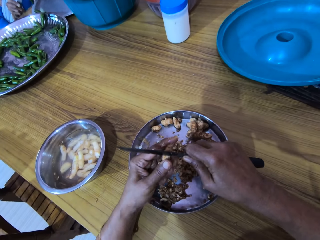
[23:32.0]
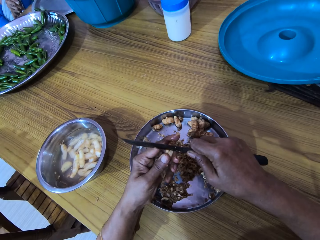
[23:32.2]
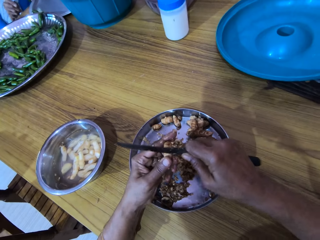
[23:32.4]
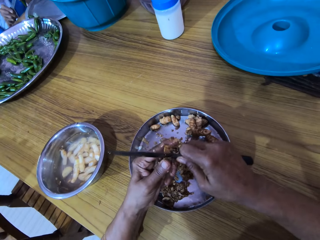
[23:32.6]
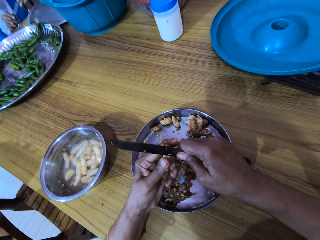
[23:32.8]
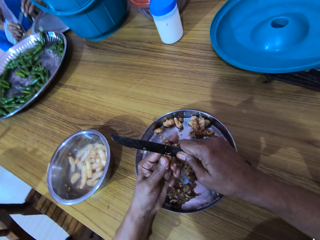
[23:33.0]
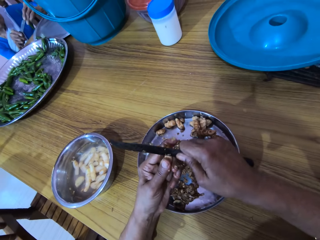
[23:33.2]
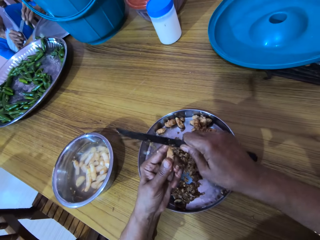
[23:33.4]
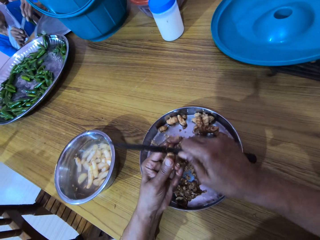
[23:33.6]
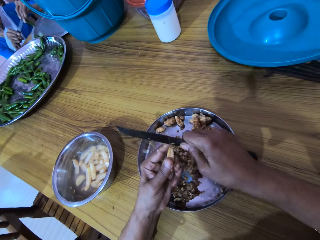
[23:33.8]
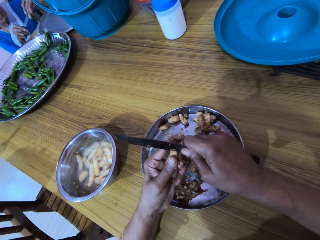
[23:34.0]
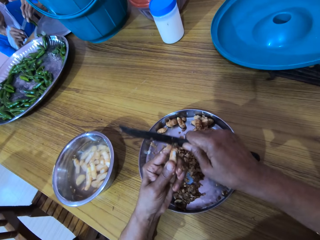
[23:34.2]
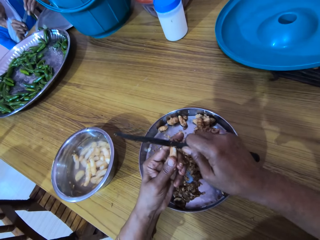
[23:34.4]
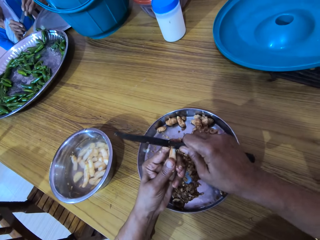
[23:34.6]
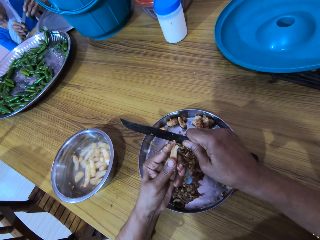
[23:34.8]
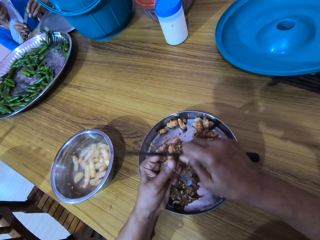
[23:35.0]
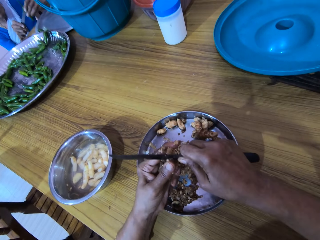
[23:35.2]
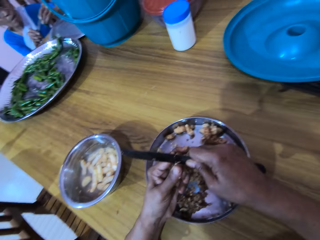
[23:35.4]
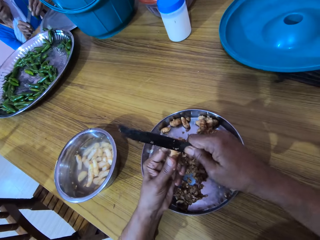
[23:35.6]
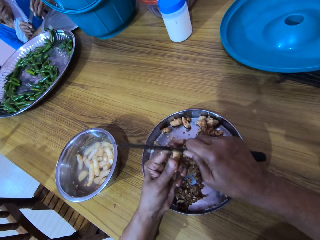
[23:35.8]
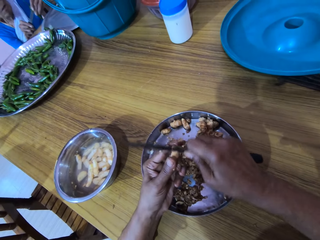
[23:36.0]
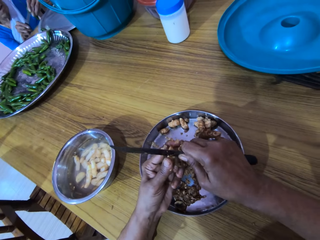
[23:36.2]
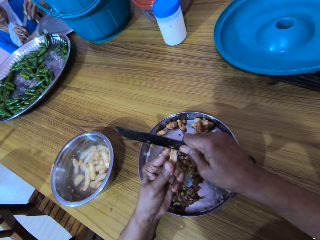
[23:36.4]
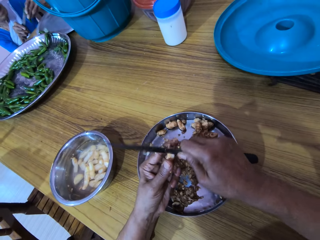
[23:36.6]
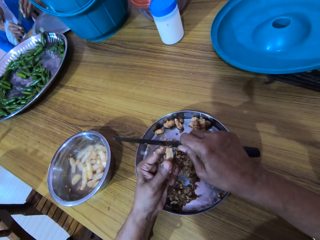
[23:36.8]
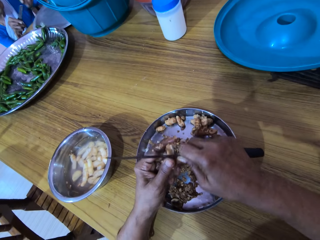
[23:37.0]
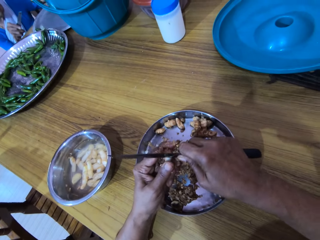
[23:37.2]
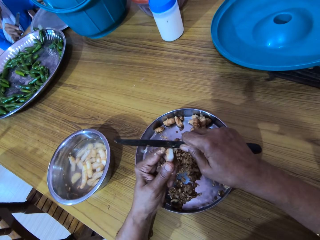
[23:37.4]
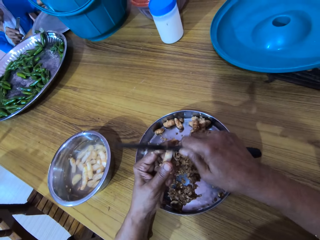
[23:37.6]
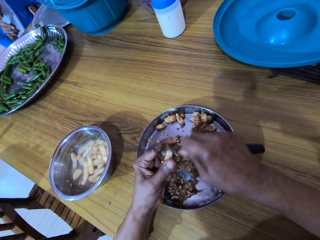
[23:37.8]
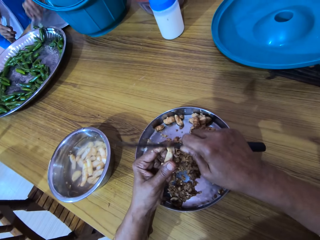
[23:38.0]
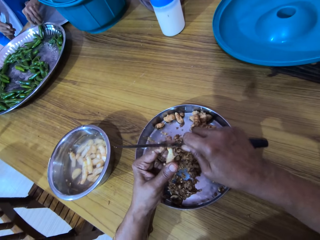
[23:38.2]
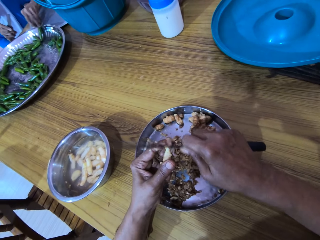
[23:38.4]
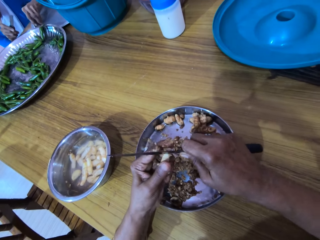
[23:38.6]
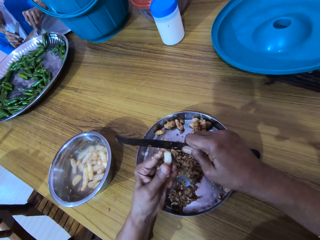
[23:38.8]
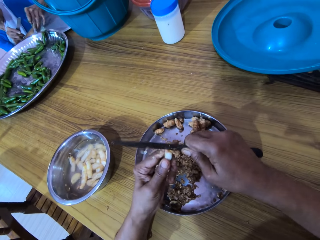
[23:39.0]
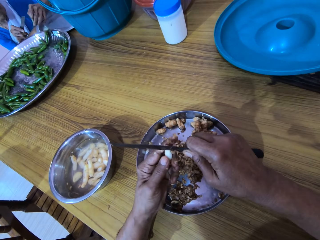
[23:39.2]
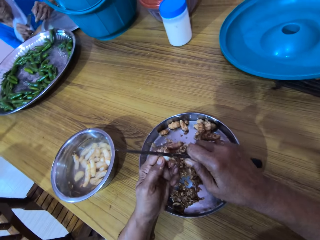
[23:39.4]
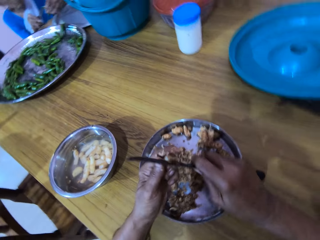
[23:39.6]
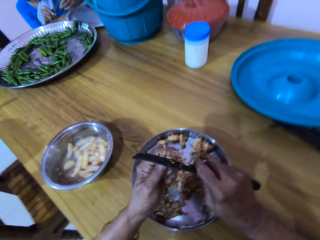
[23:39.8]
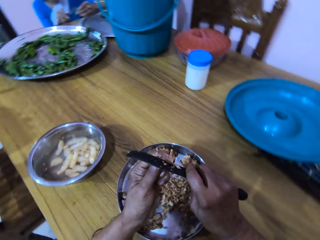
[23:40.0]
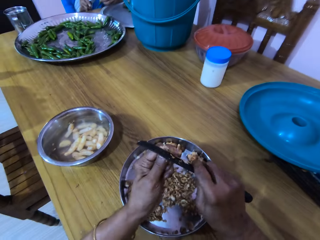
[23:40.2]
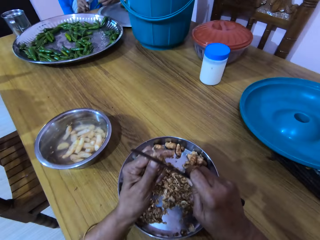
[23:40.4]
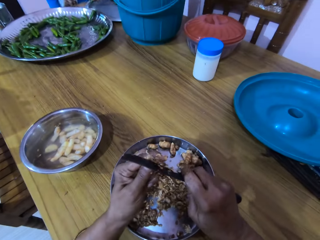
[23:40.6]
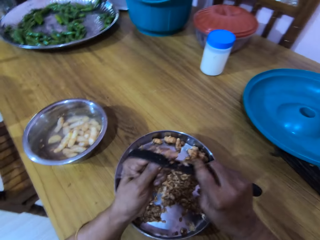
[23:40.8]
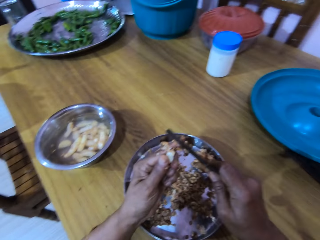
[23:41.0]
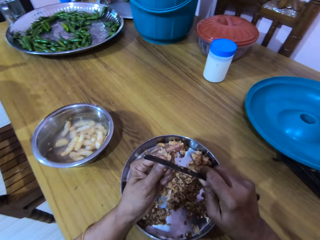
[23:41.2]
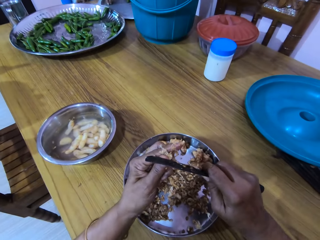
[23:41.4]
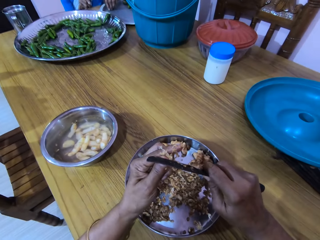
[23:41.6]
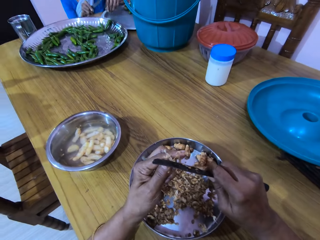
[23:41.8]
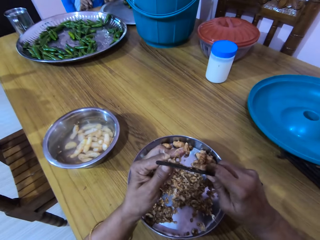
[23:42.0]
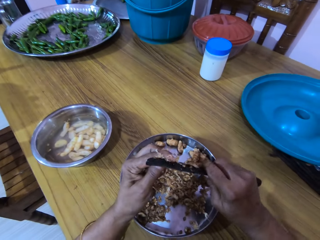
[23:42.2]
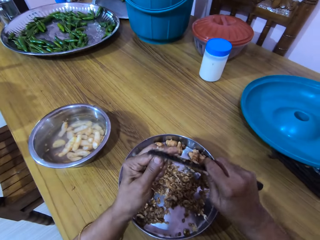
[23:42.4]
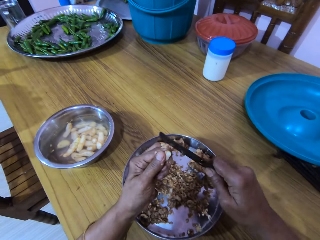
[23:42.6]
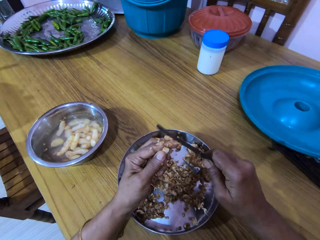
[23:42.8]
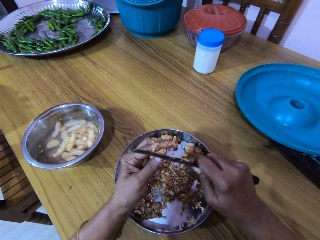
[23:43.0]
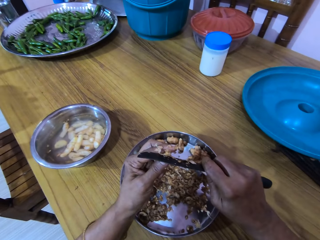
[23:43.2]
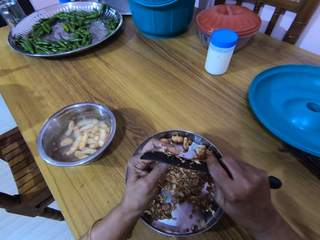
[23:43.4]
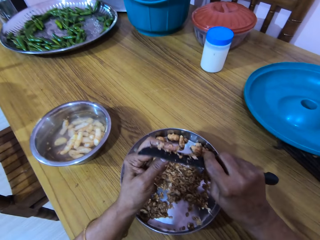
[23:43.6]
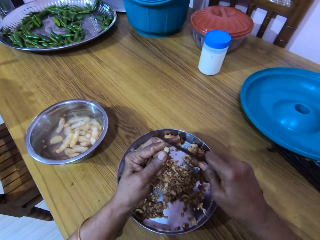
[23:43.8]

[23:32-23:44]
The woman picks a chili pepper from the tray on the table with her left hand. She cuts the chili pepper in her left hand with the knife in her right hand. She picks a chili pepper.

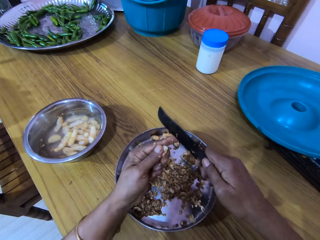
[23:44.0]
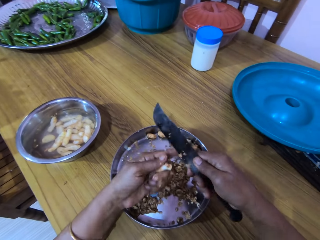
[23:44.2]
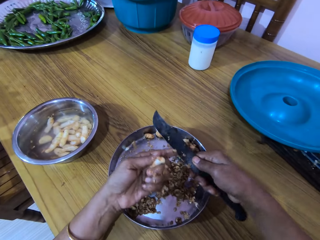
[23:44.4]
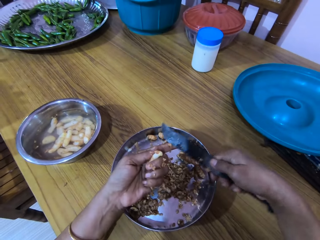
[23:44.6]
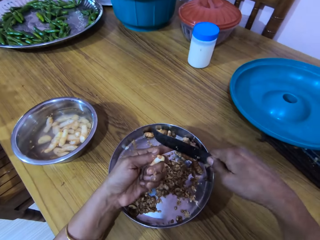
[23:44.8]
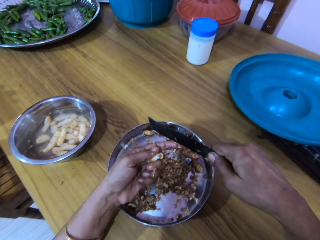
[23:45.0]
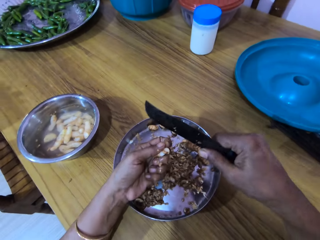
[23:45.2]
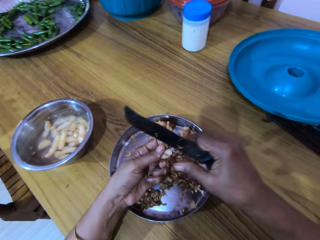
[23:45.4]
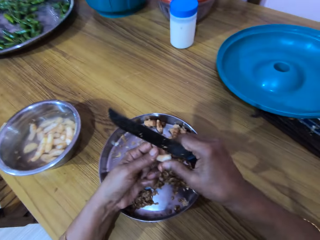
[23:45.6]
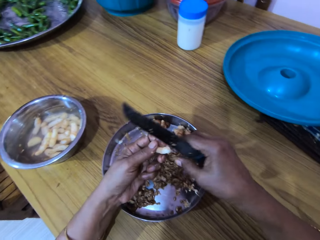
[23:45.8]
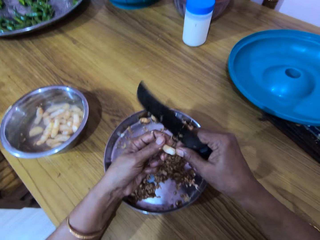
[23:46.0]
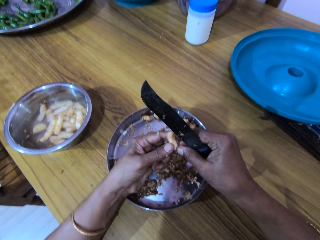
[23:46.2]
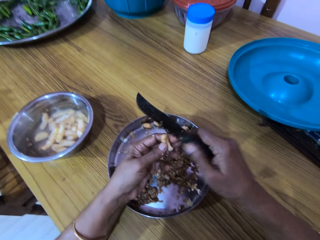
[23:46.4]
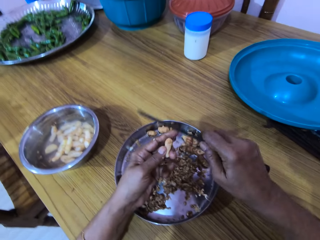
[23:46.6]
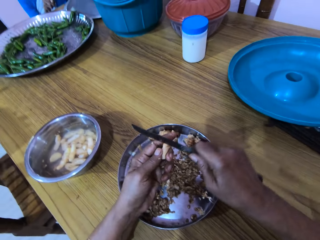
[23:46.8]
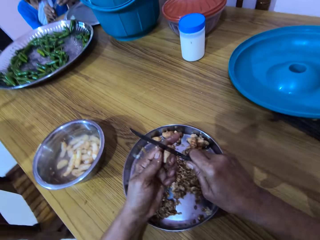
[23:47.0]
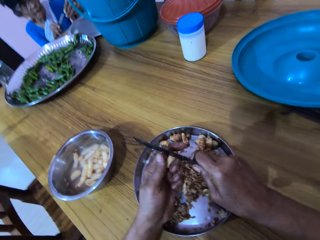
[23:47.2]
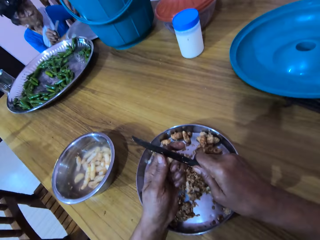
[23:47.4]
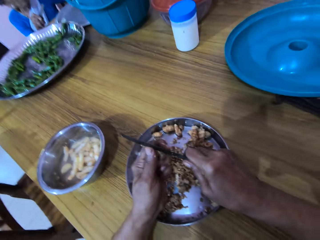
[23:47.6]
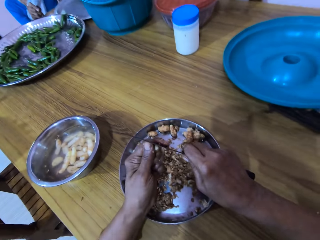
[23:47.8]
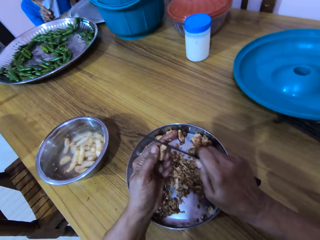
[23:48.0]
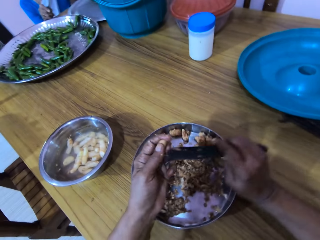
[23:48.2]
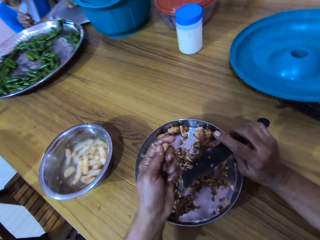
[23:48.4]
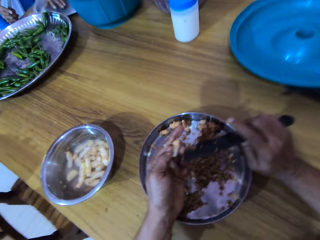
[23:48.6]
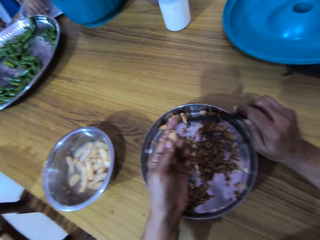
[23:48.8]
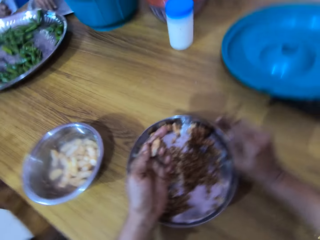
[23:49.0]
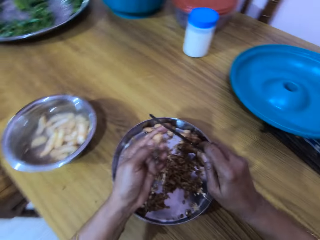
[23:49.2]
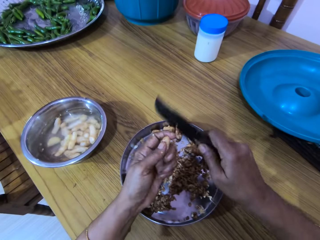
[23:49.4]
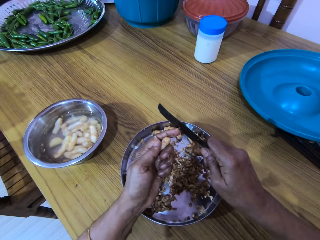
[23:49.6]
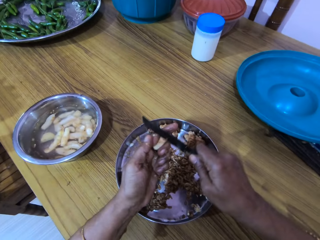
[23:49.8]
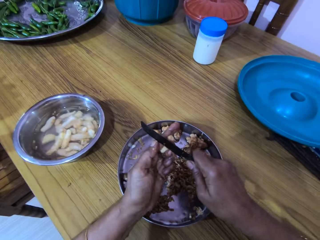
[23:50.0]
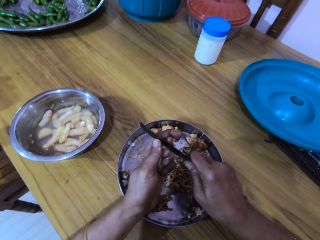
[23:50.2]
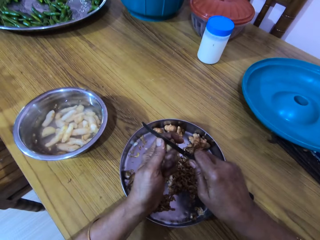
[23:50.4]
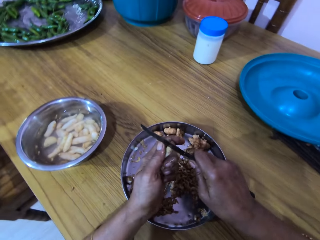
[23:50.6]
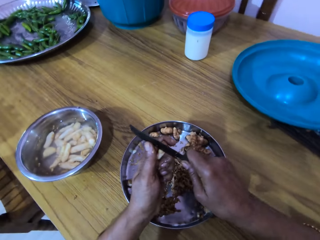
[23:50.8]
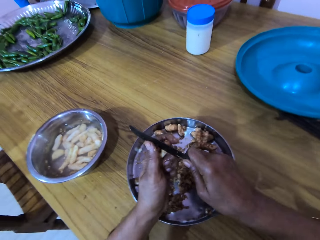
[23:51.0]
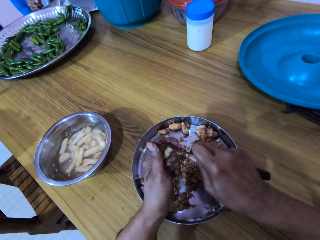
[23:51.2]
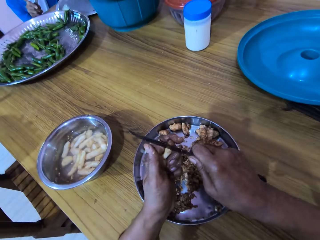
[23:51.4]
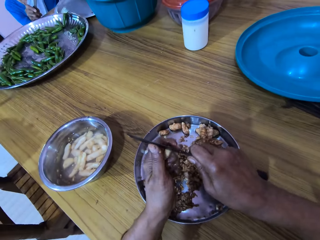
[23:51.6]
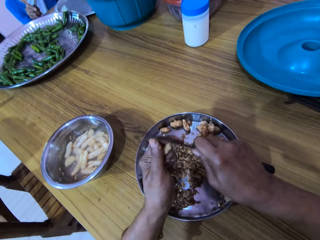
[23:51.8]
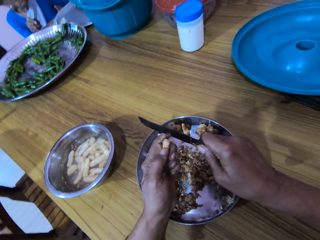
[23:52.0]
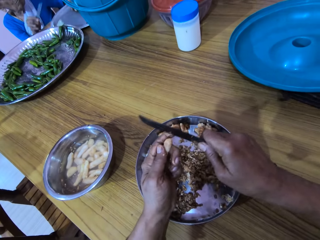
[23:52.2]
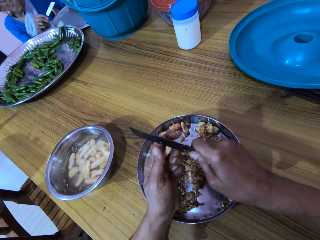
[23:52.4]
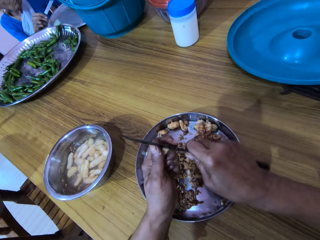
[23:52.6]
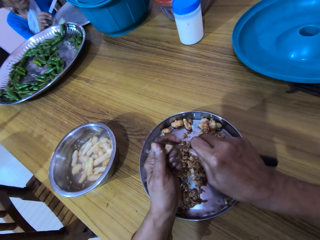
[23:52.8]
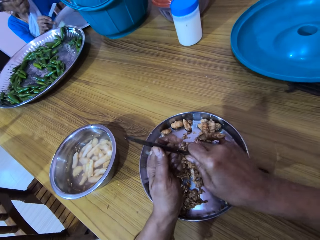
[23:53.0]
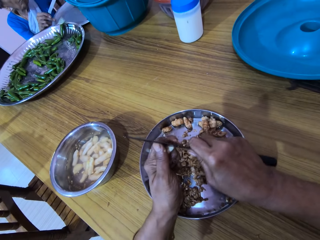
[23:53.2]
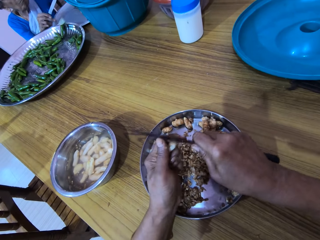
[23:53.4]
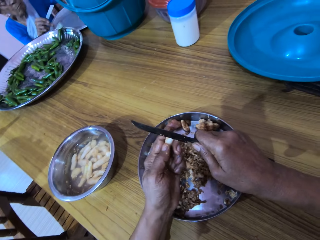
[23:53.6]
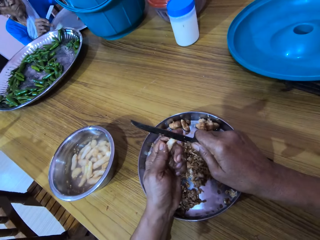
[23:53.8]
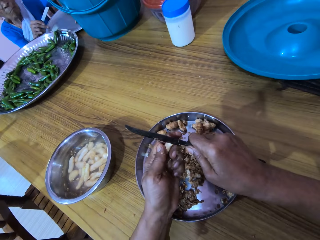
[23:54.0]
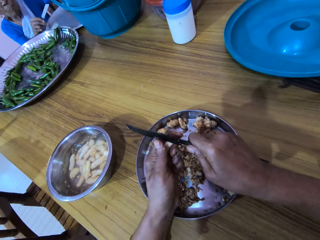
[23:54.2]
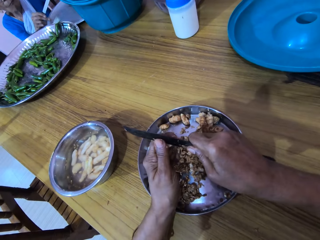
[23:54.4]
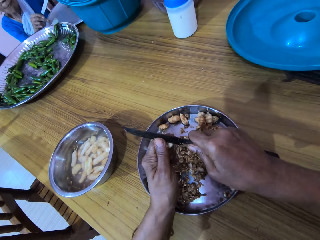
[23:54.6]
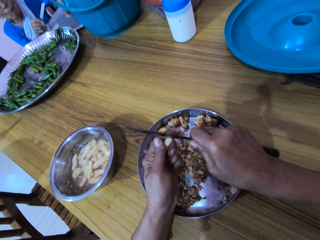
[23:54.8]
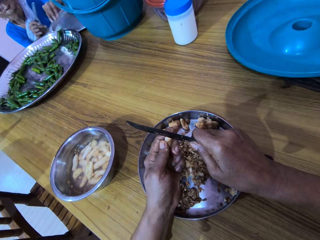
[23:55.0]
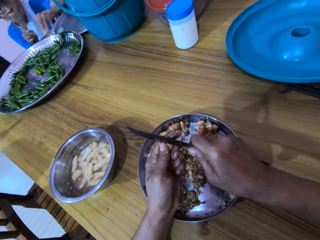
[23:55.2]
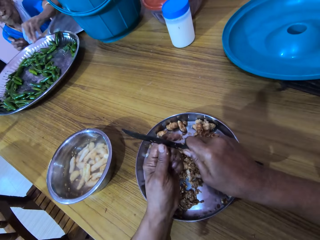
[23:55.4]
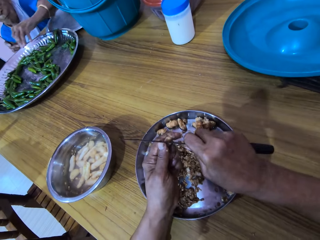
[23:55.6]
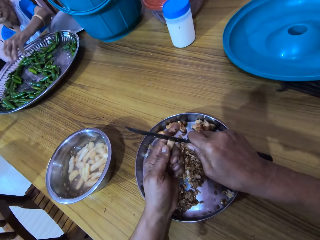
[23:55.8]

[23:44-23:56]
The camera wearer cleans the ginger peel from her left hand with the knife in her right hand. She removes peels from the knife. She peels the ginger in her left hand with the knife in her right hand. She rotates the ginger. The woman picks a chili pepper from the tray on the table with her left hand. The camera wearer peels the ginger. The woman cuts the chili pepper in her left hand with the knife in her right hand.
